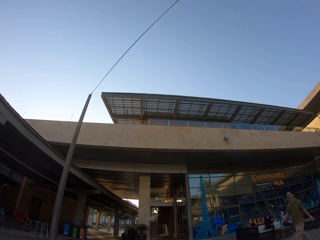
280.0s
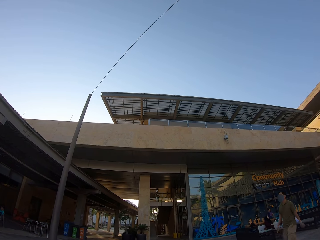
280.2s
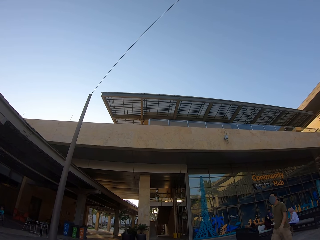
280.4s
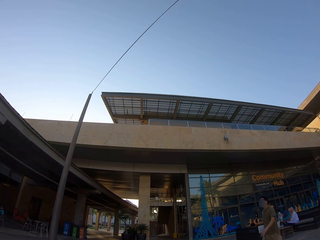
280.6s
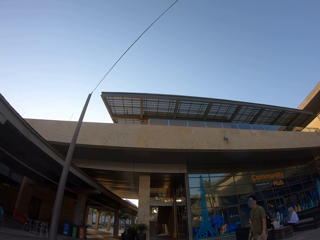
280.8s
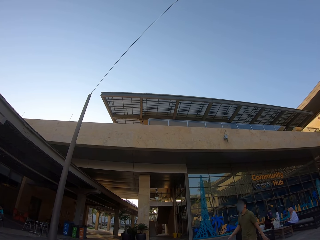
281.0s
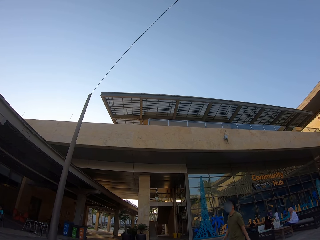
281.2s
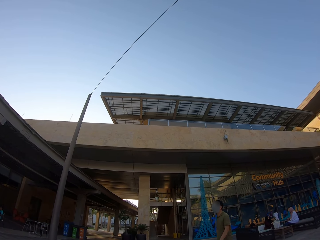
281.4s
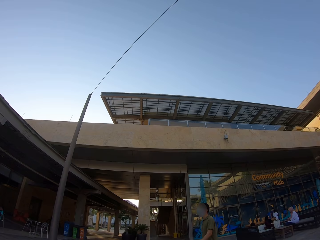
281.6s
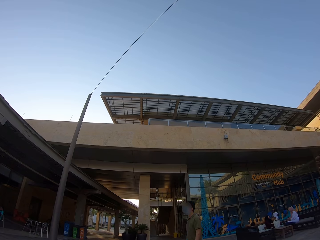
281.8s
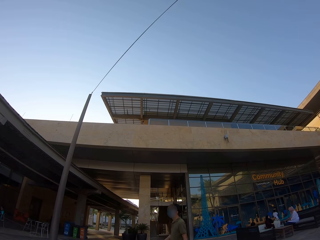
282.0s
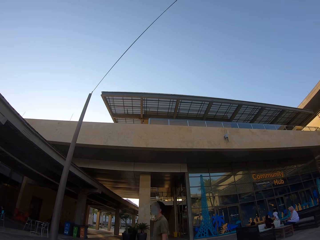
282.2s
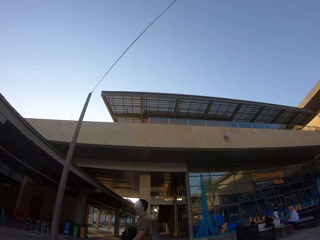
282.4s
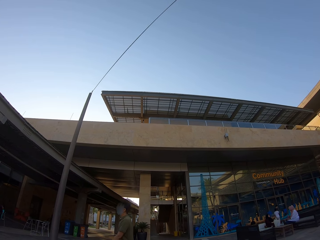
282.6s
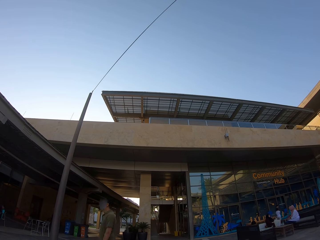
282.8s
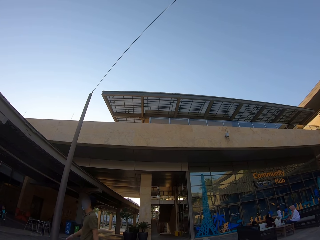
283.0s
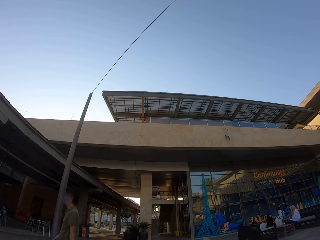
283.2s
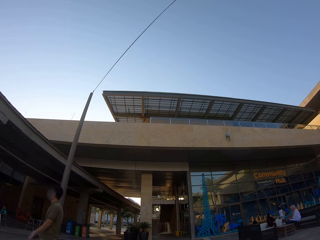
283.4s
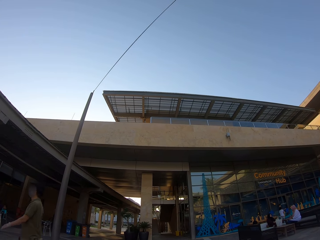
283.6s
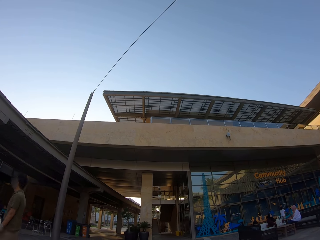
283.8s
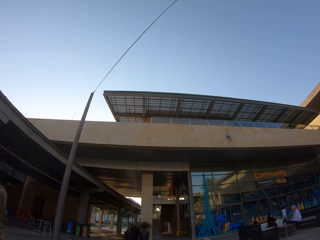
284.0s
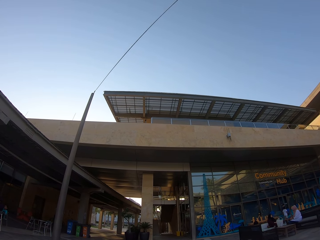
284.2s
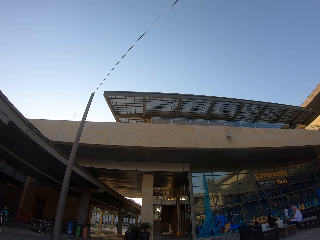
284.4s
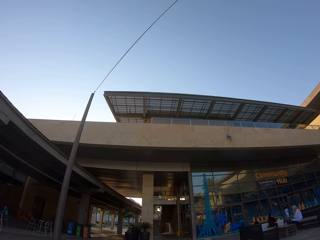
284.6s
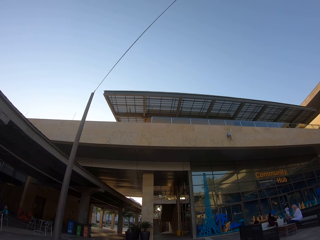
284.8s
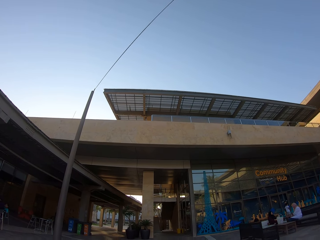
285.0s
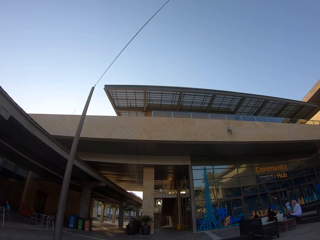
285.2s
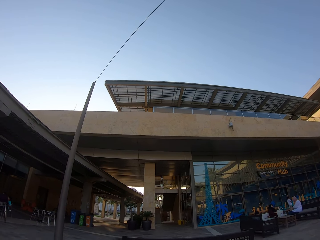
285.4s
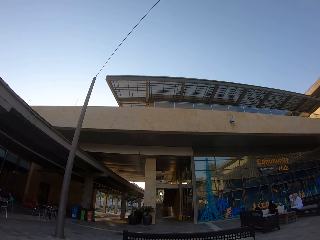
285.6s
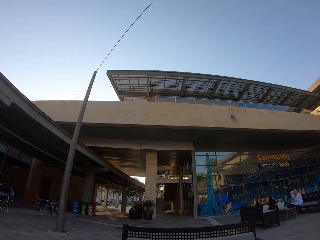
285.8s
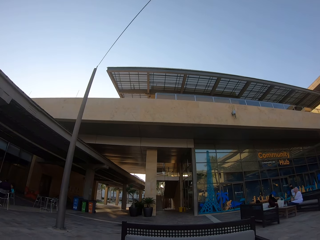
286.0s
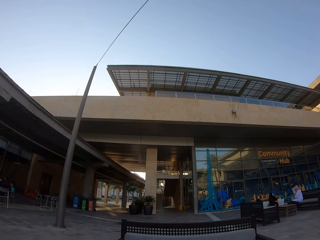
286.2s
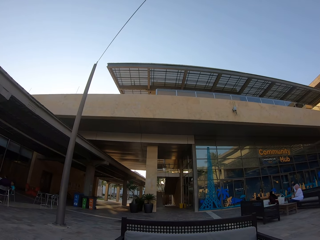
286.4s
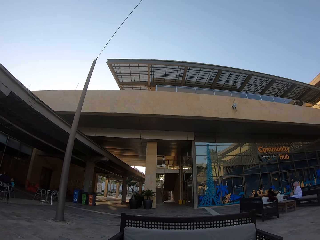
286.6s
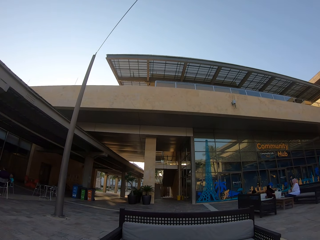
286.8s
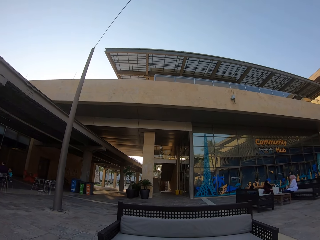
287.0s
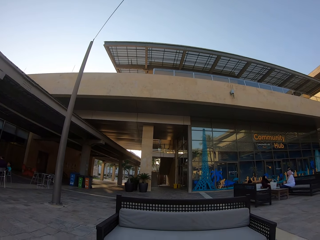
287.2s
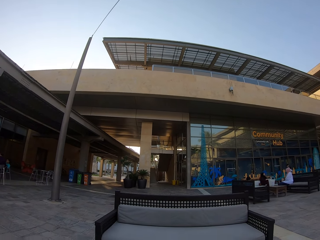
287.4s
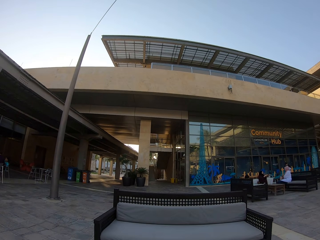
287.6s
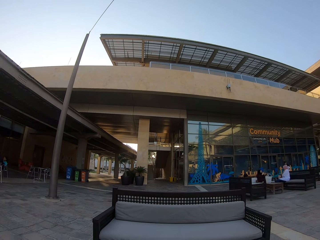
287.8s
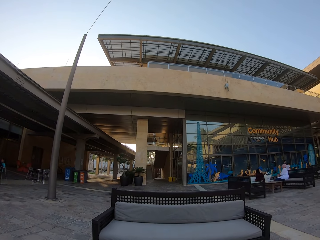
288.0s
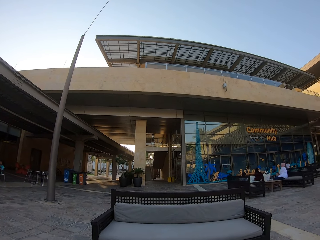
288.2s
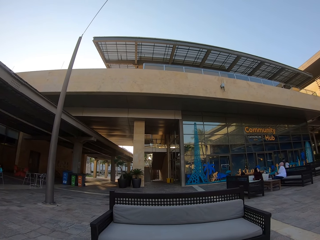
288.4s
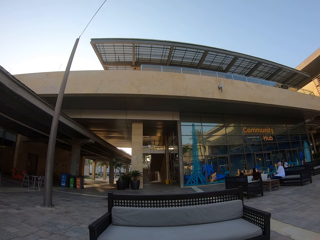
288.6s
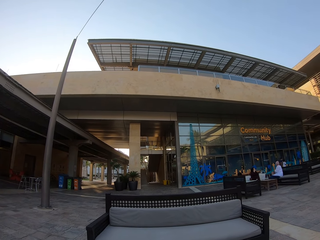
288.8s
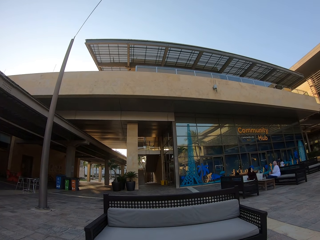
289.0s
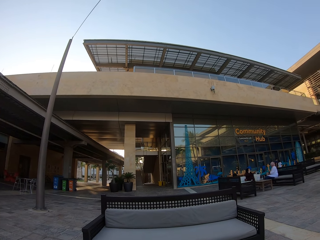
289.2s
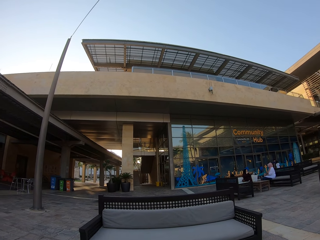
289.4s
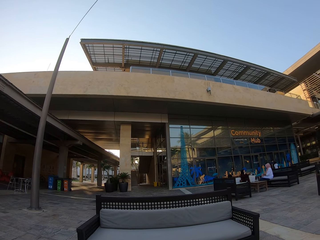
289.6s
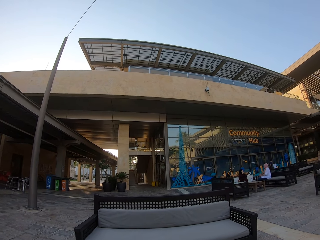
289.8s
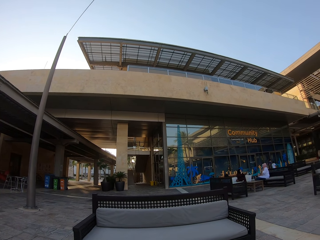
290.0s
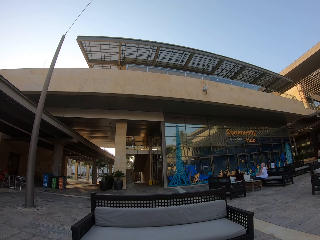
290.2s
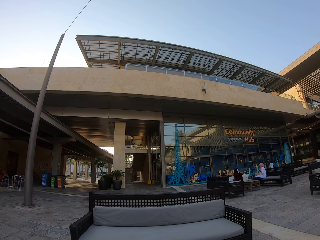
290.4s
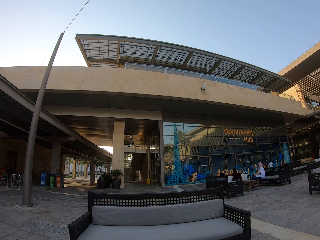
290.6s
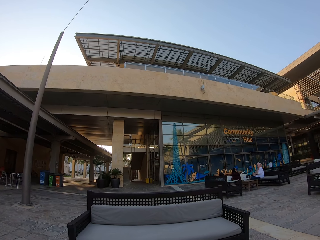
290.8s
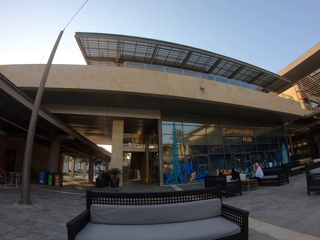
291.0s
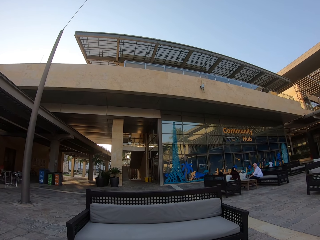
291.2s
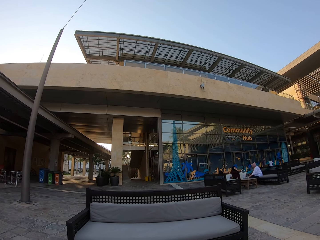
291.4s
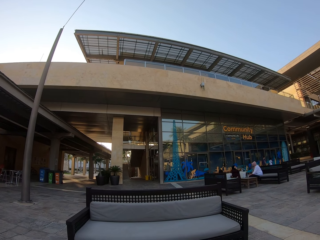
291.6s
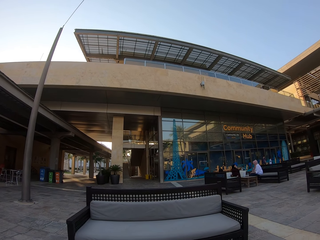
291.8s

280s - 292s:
The camera wearer looks around.

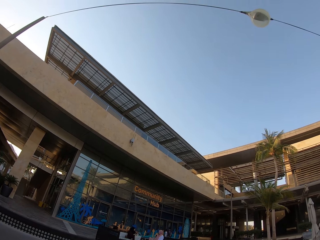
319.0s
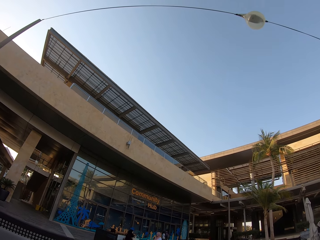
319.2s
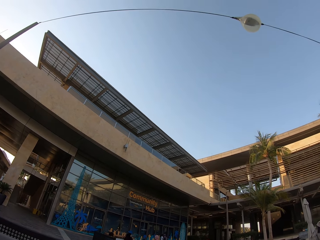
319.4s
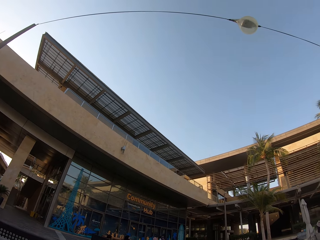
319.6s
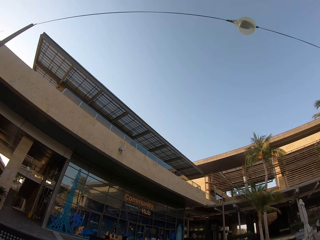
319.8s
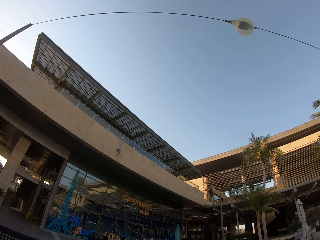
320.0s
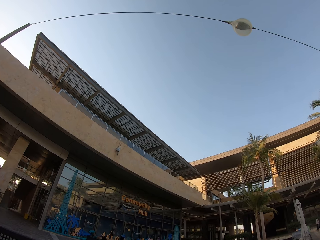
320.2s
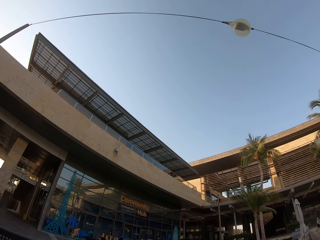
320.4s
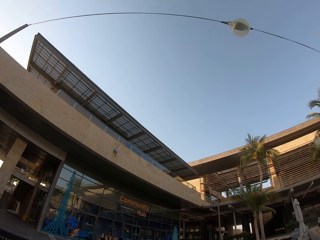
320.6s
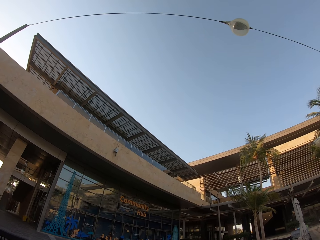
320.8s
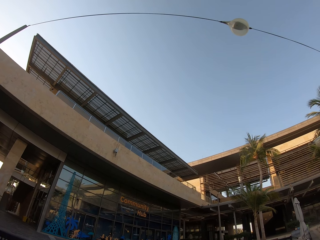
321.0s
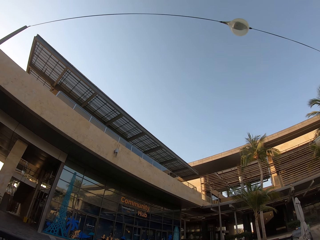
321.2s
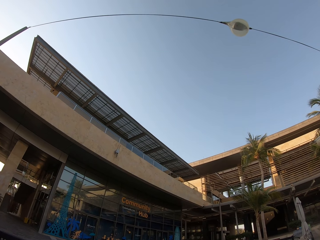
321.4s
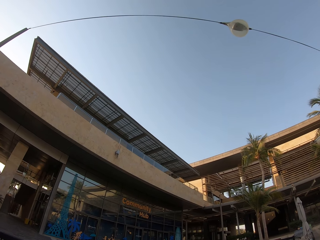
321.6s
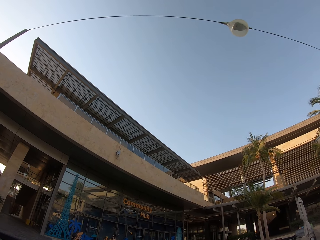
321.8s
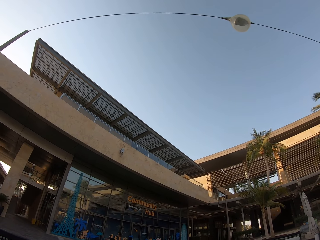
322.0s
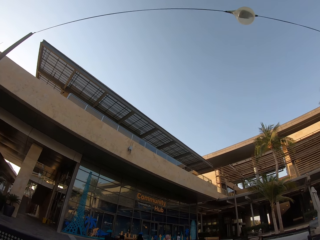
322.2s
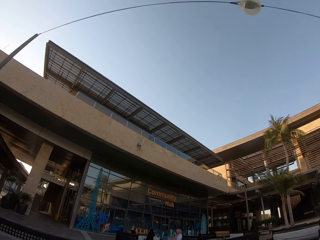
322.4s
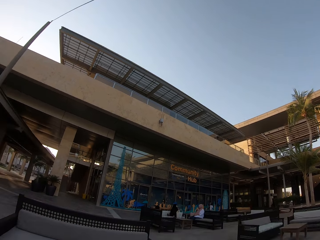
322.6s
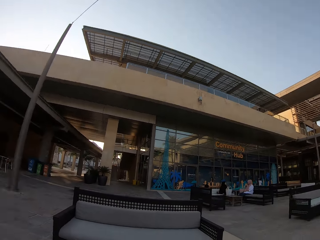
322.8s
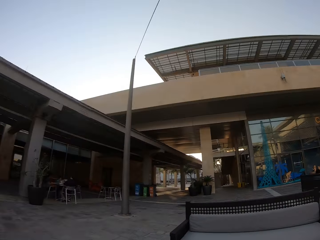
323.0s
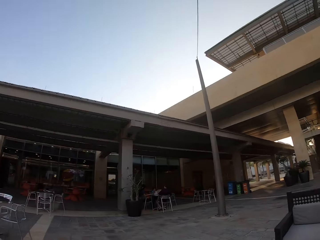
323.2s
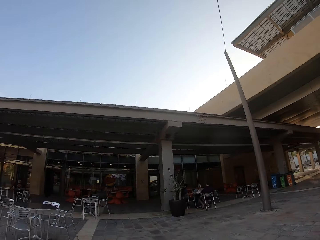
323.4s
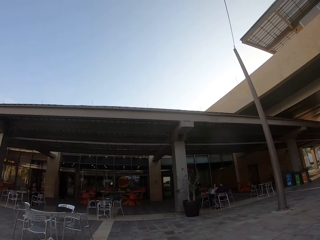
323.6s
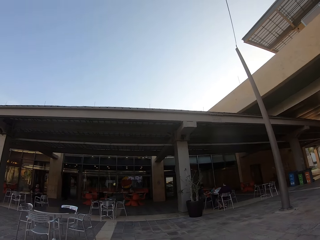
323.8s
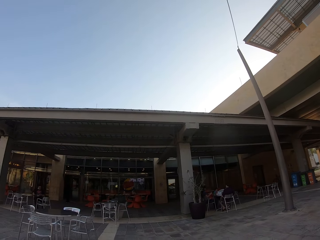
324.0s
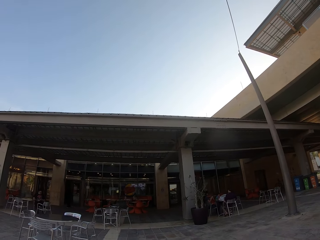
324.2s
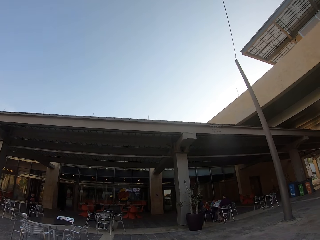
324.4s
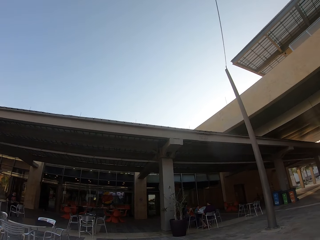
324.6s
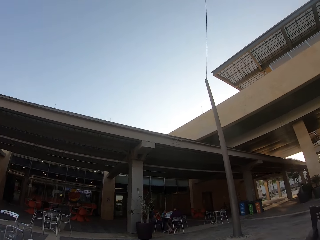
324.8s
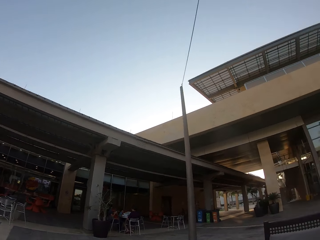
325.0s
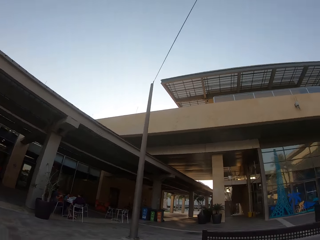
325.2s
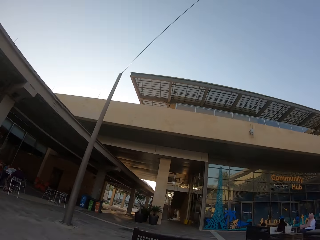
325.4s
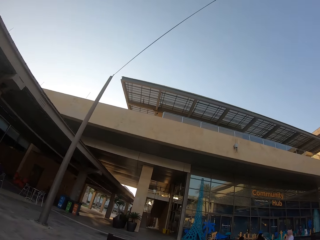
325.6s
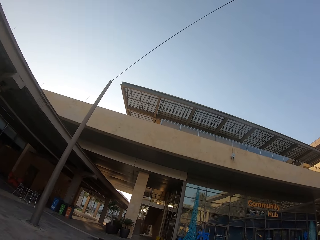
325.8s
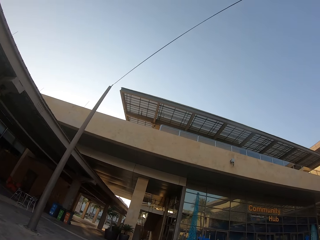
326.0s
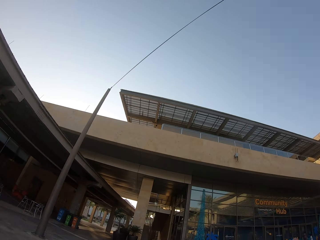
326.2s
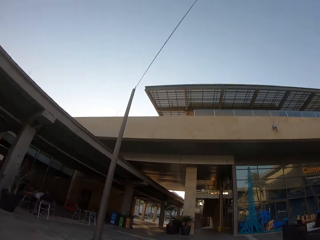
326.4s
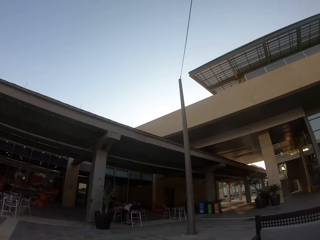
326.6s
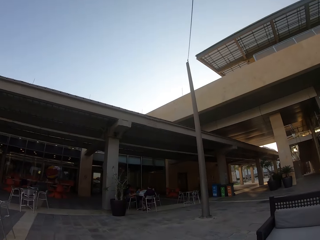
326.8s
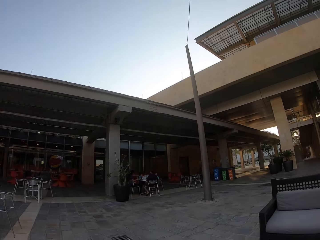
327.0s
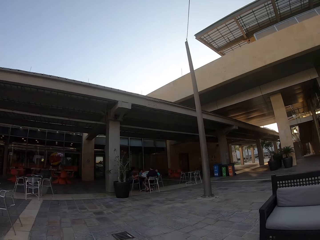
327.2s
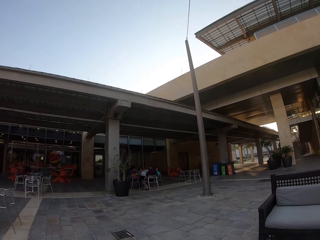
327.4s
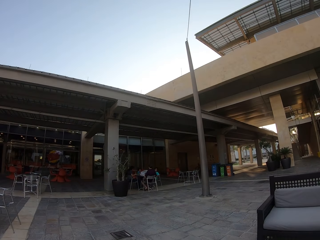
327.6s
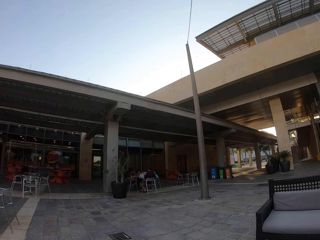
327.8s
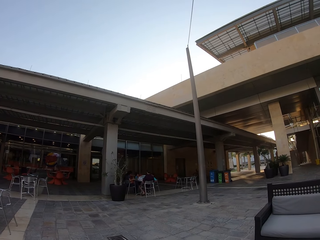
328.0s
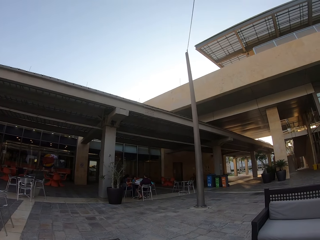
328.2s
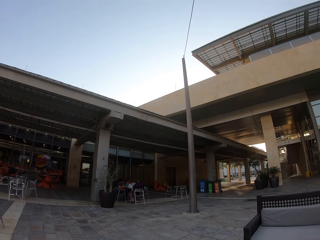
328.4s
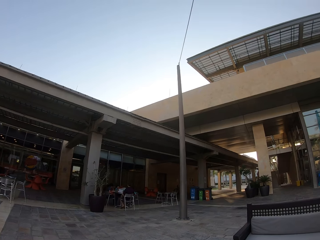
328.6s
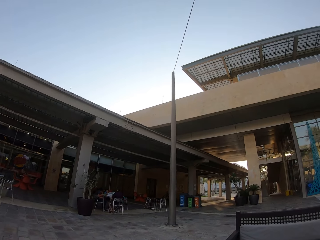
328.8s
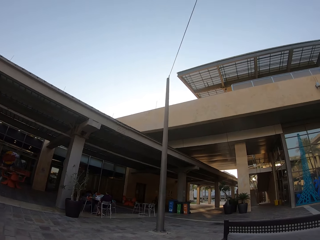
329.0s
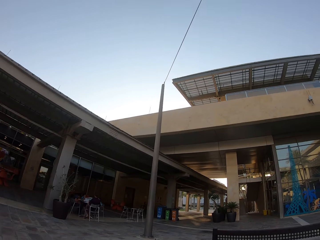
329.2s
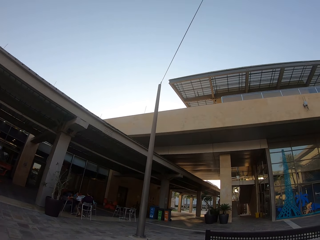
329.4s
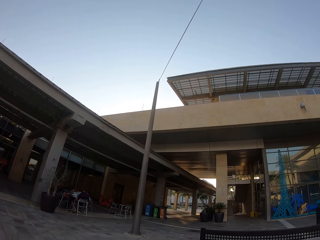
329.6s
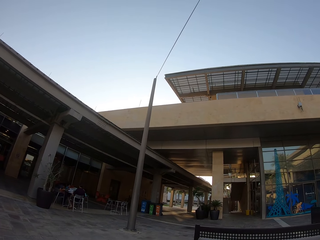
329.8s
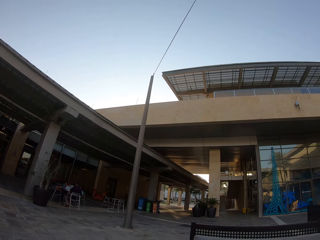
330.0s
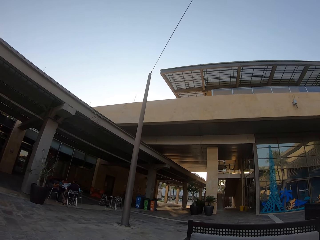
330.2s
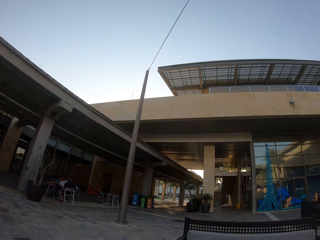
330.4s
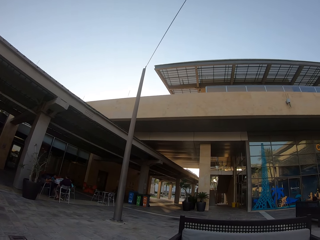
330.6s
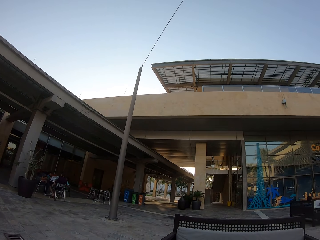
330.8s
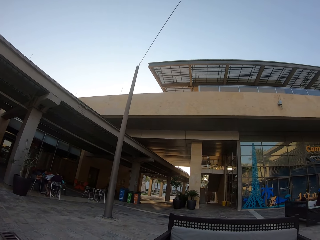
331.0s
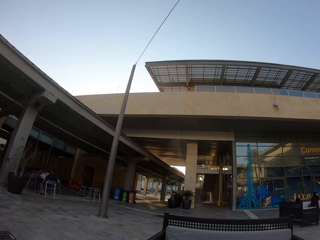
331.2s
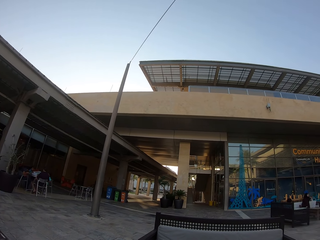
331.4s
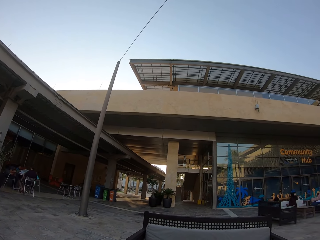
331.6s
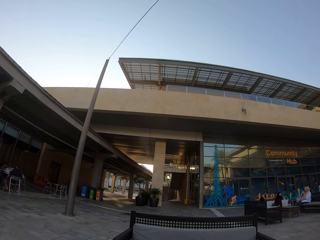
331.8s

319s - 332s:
The camera wearer looks at the sky. They turn to the left.
